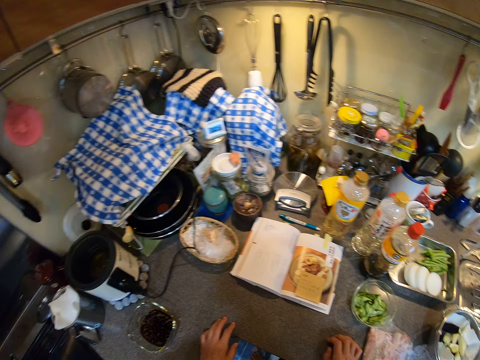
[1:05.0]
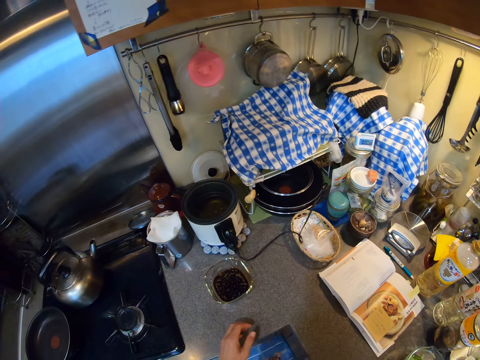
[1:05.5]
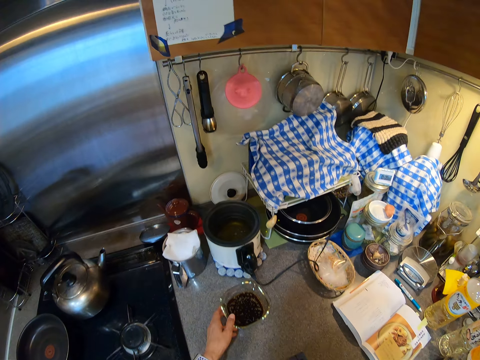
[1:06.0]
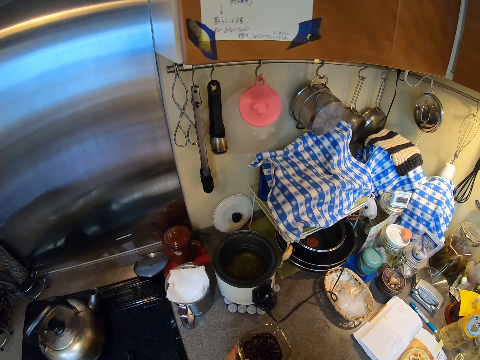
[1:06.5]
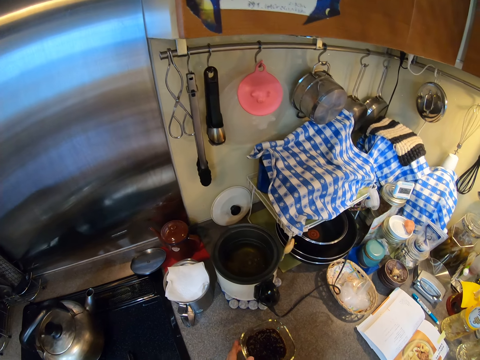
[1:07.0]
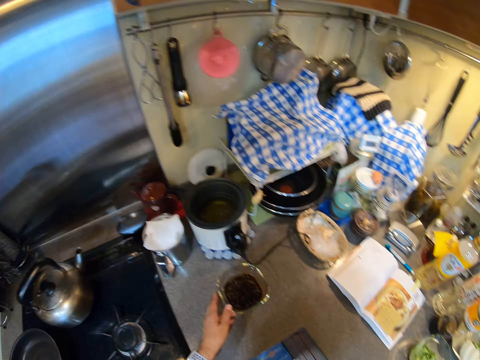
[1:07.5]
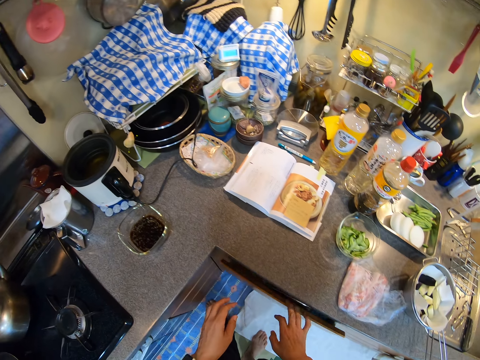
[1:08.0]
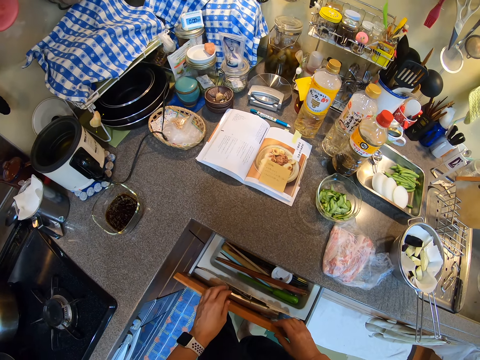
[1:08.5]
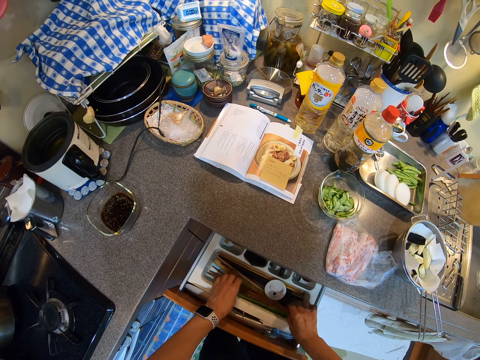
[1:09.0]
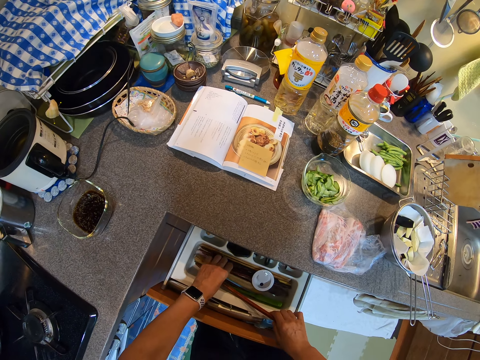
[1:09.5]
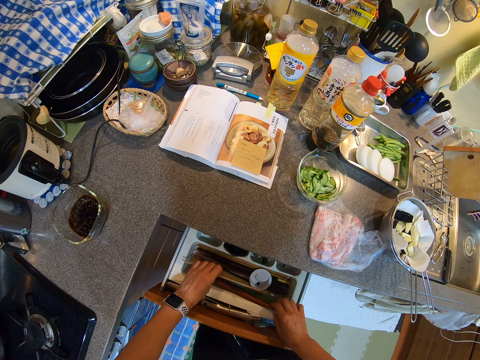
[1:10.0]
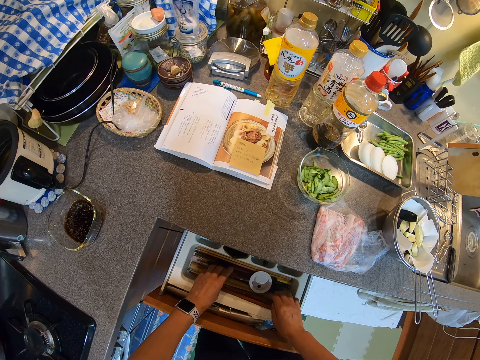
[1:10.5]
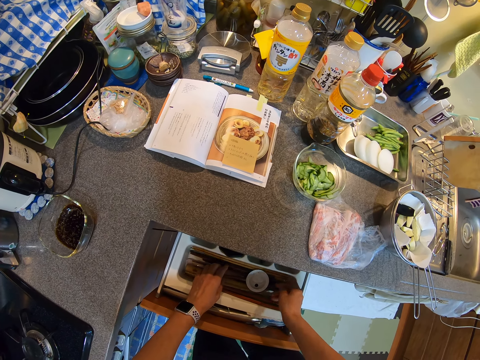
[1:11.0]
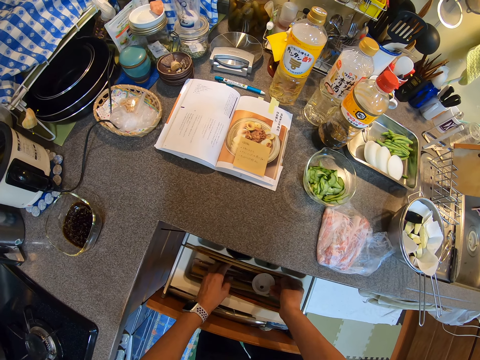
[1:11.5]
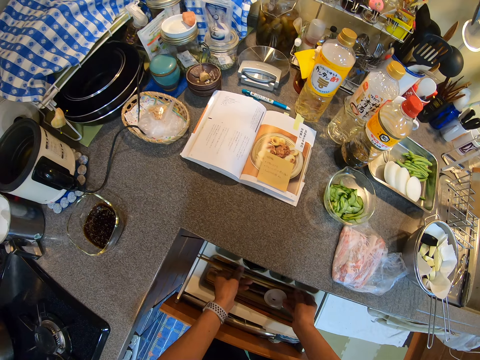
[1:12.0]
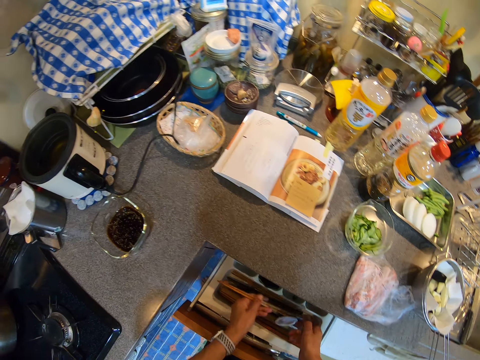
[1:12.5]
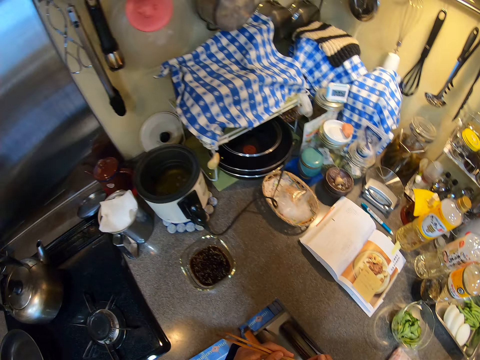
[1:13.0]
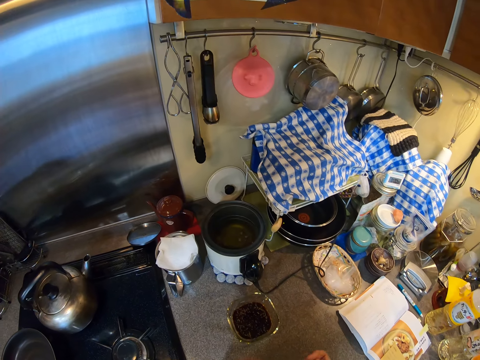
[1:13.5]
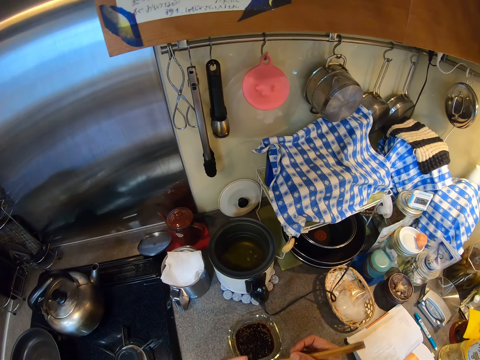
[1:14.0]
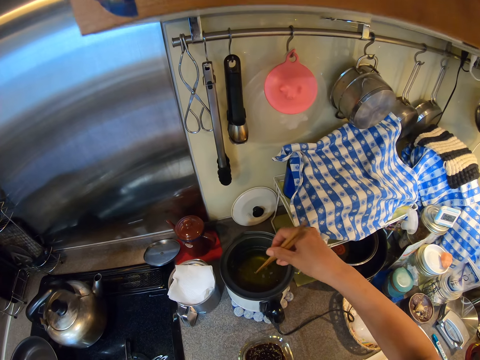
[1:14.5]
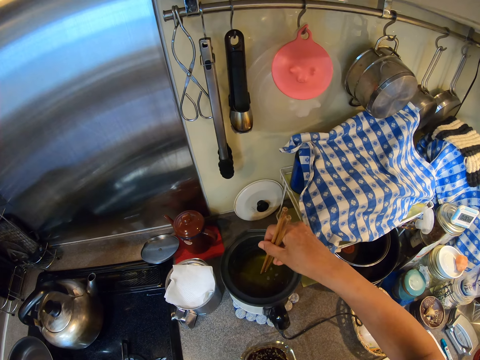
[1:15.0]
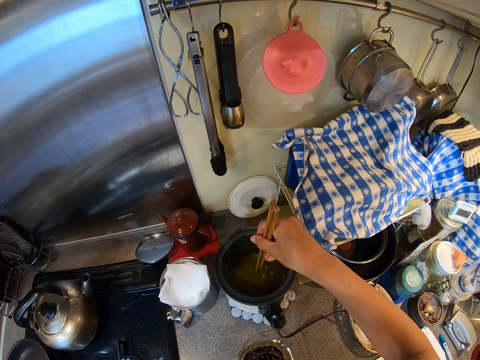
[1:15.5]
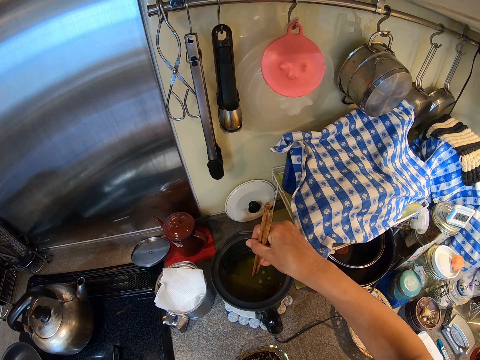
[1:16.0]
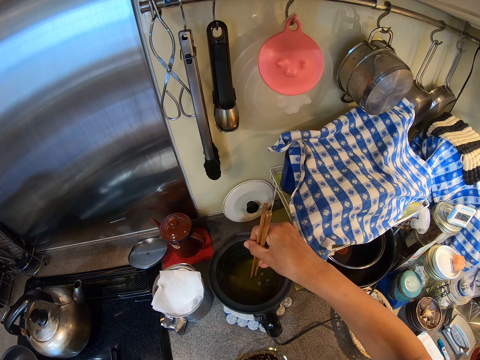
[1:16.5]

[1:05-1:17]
The camera wearer moves hands. They look around. They turn. They check the sauce in the bowl. They hold the bowl. They open the drawer. They move hands. They pick up chopsticks. They close the drawer. They turn. They put the chopsticks in the oil in the pot. They measure the amount of oil in the deep fryer.

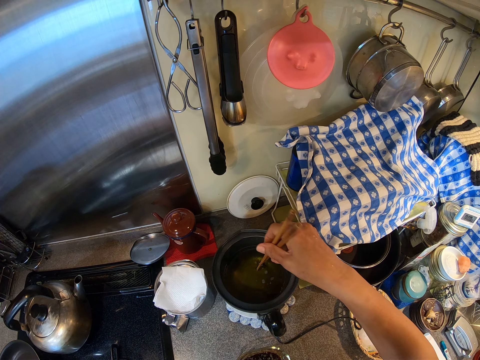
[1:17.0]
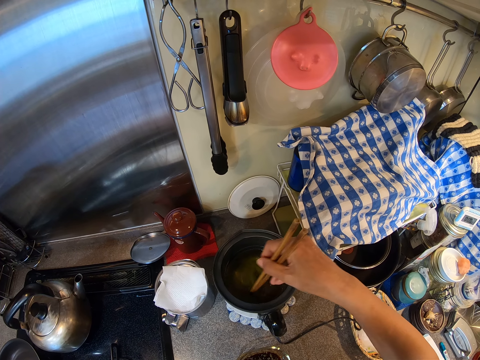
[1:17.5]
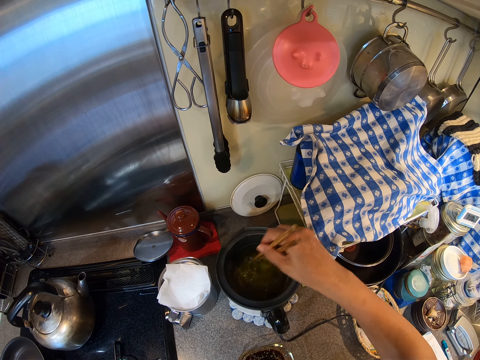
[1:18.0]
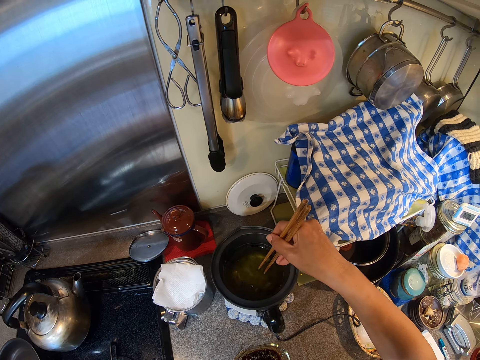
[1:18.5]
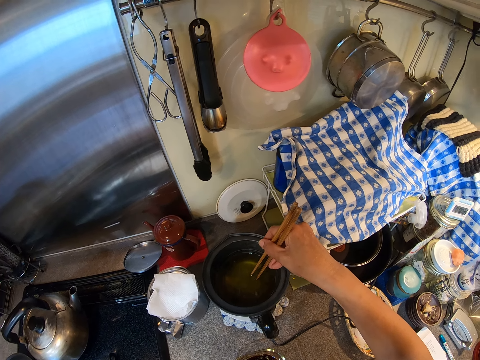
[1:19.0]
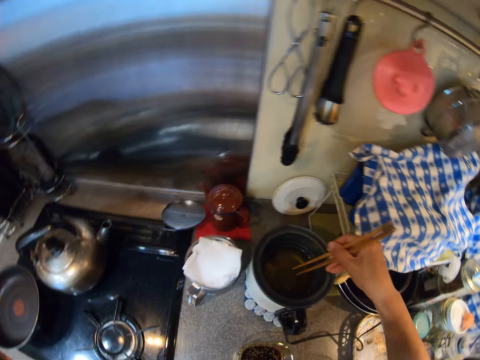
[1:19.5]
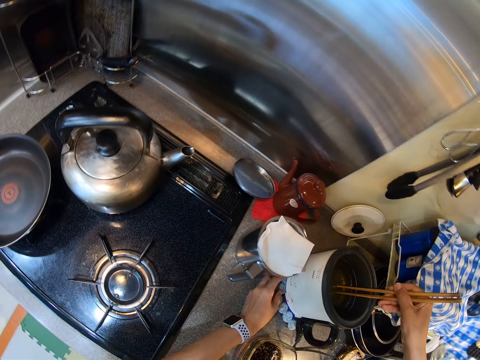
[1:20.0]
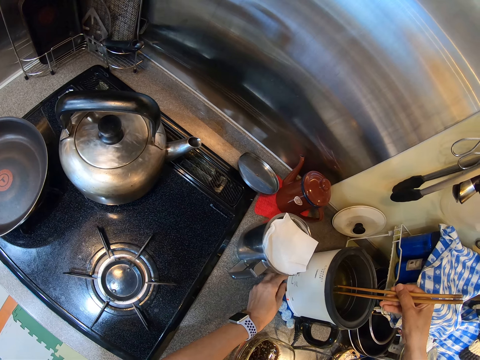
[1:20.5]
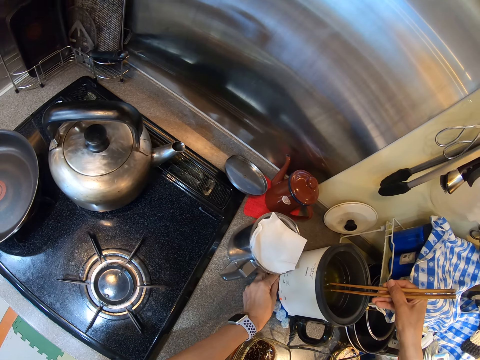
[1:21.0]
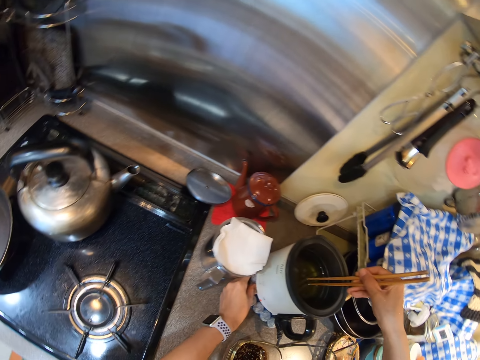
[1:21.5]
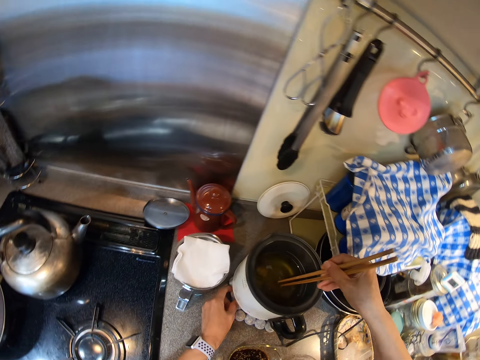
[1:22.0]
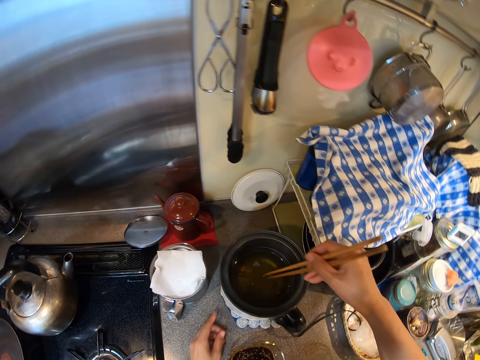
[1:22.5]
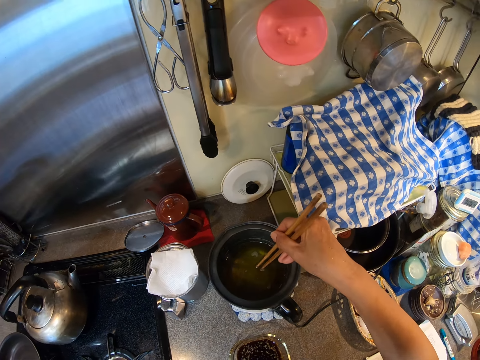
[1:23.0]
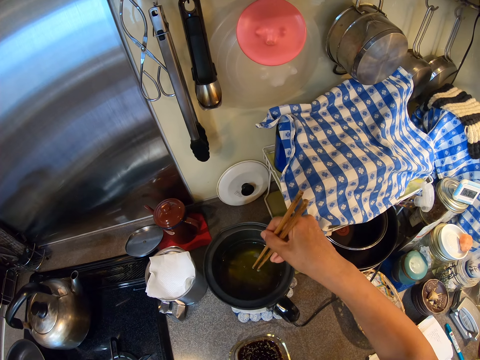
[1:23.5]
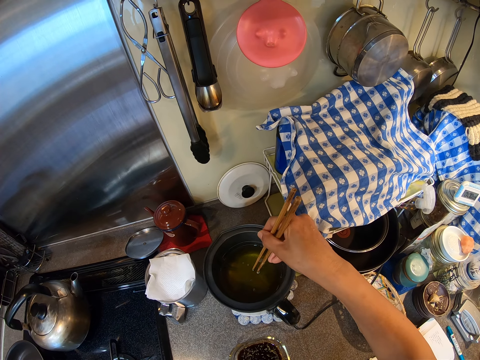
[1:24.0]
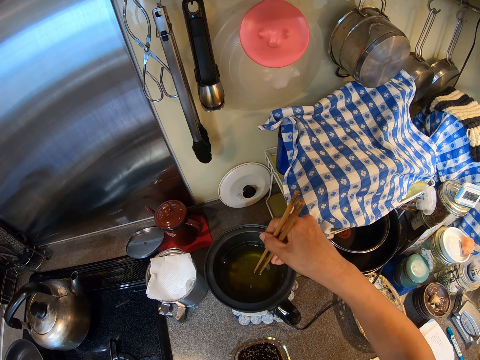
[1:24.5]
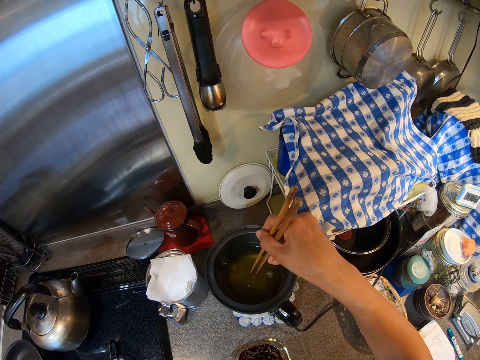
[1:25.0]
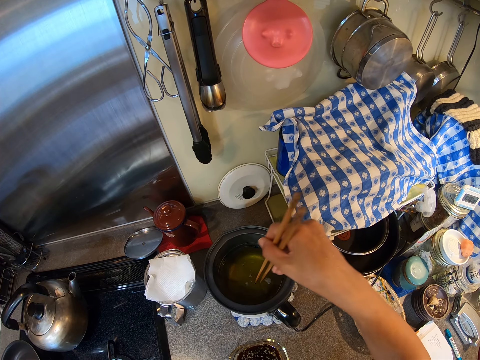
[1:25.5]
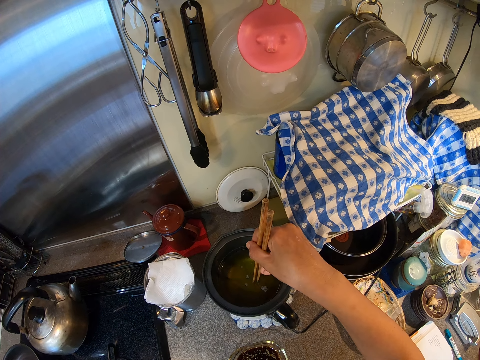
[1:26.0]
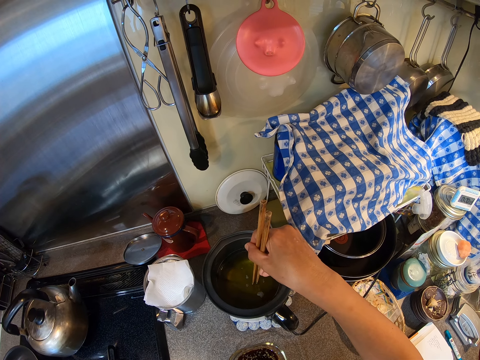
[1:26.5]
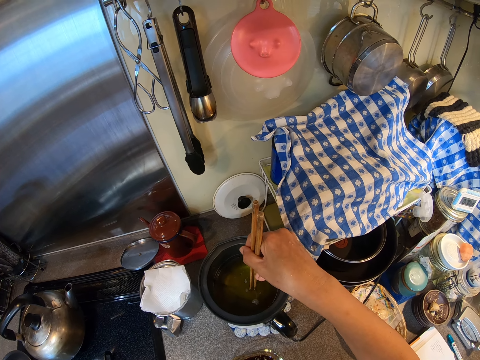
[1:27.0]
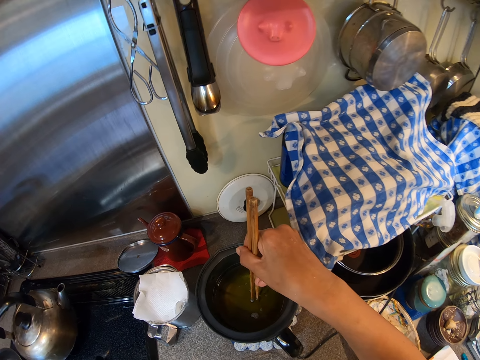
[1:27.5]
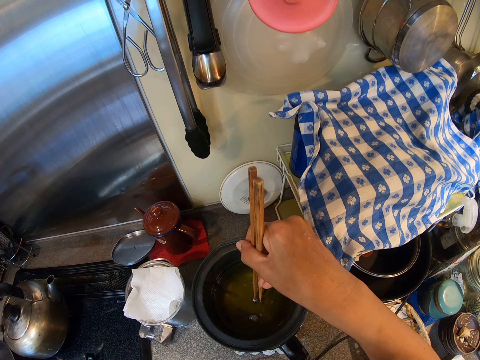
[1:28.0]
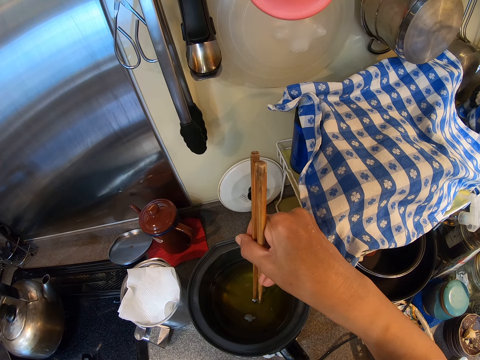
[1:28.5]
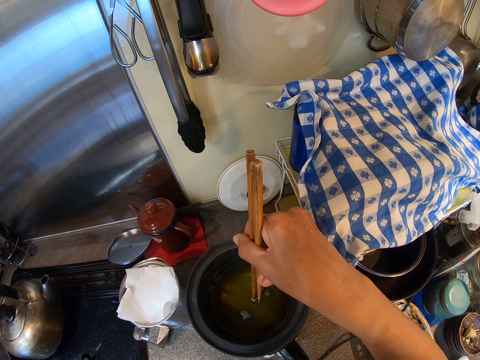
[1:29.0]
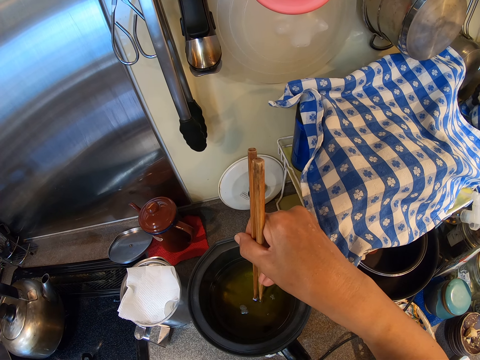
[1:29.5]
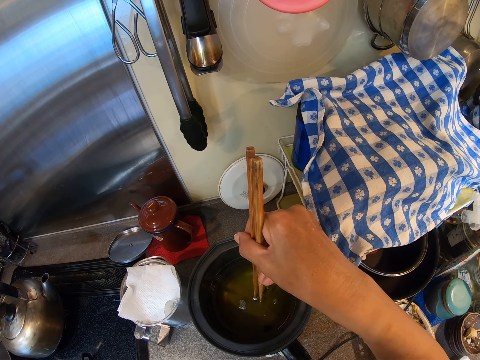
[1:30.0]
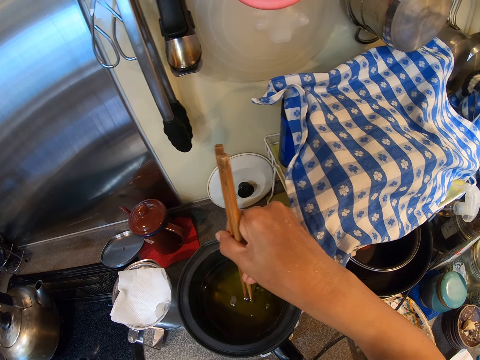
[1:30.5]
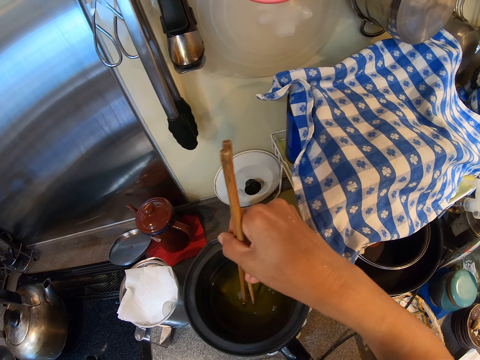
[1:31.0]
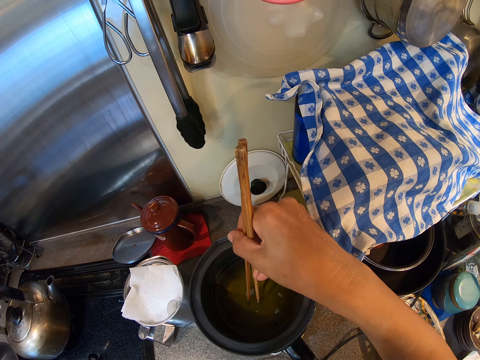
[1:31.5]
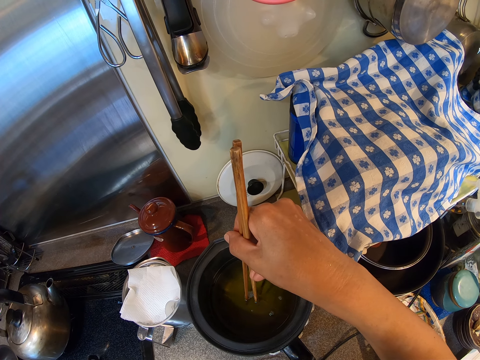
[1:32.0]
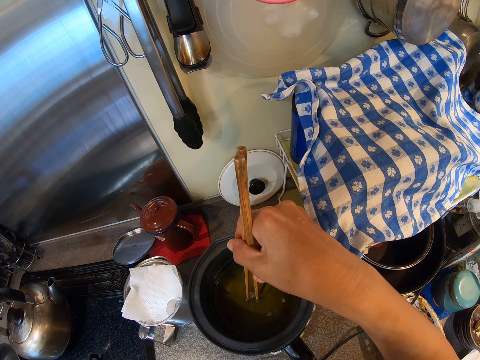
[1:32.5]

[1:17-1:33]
The camera wearer stirs the oil. They stare at the deep fryer. They turn on the deep fryer. They hold the pot. They check the oil. They stir the oil and lift the left hand up.
